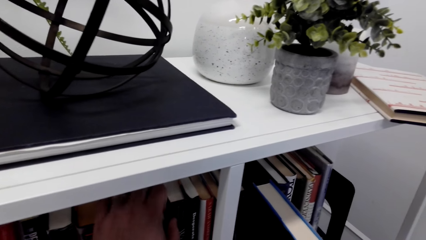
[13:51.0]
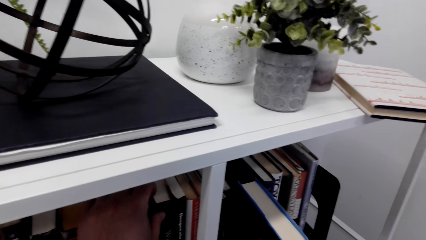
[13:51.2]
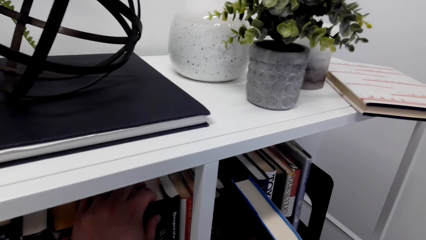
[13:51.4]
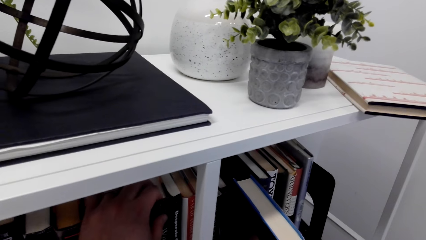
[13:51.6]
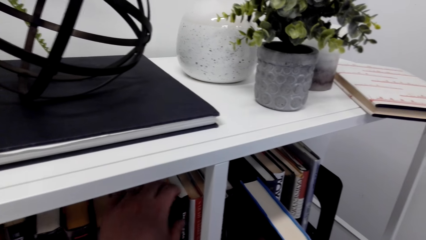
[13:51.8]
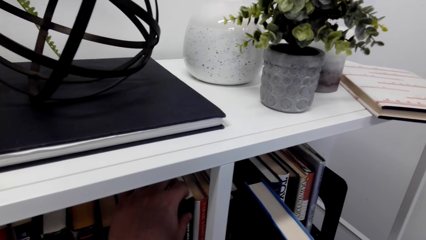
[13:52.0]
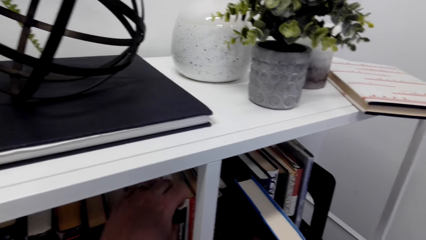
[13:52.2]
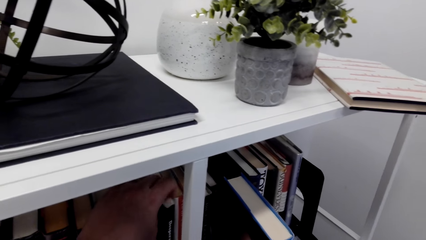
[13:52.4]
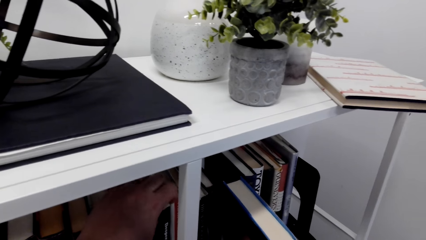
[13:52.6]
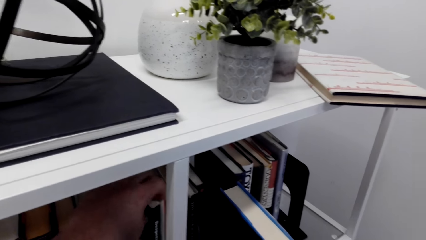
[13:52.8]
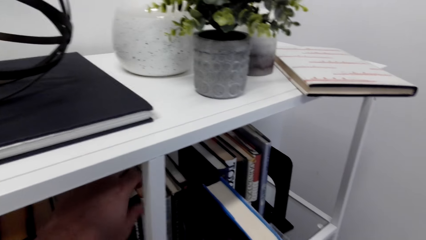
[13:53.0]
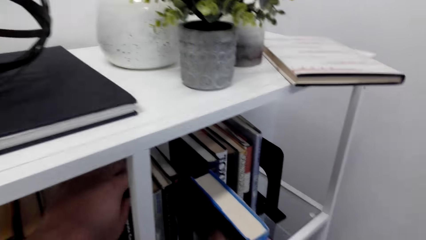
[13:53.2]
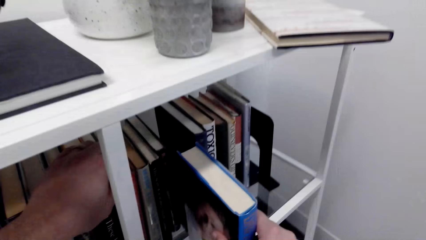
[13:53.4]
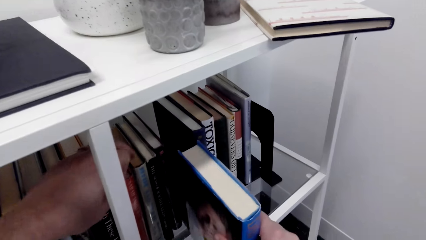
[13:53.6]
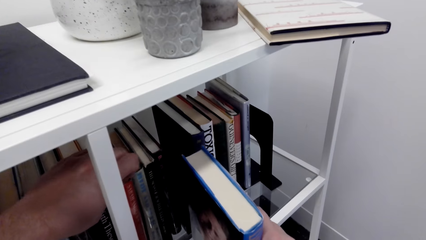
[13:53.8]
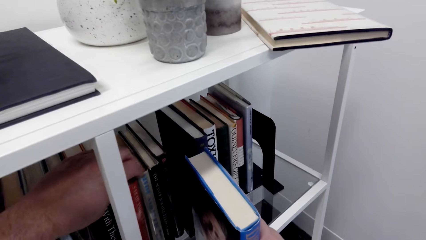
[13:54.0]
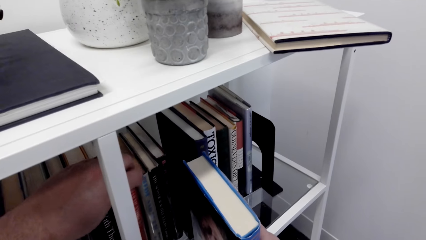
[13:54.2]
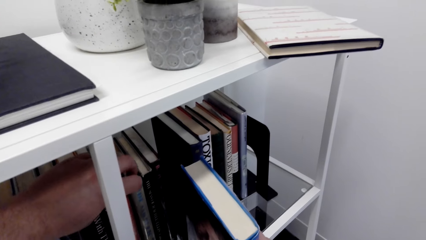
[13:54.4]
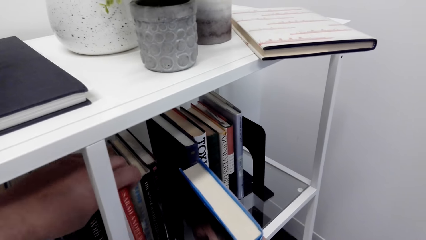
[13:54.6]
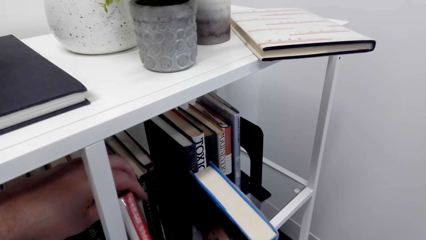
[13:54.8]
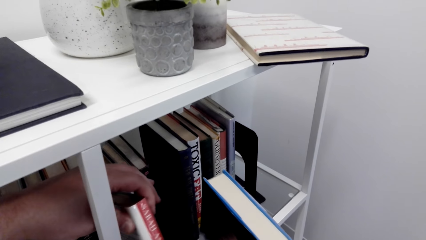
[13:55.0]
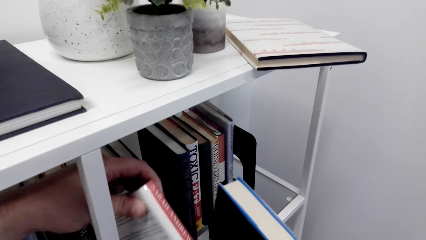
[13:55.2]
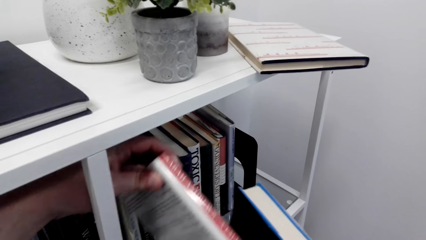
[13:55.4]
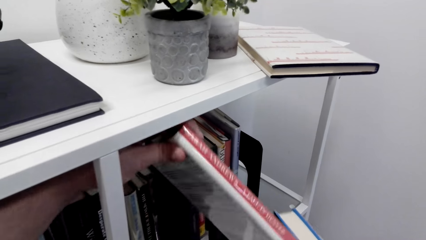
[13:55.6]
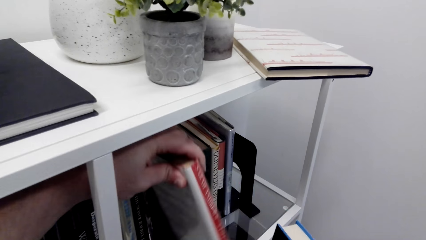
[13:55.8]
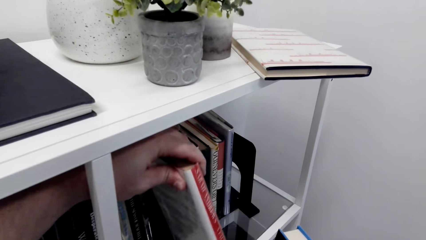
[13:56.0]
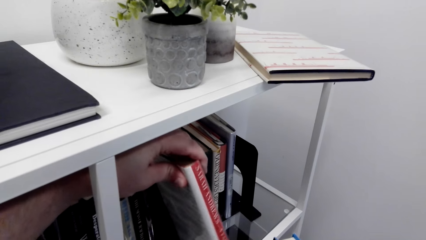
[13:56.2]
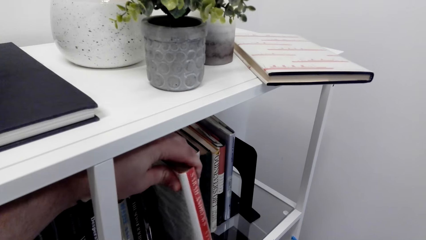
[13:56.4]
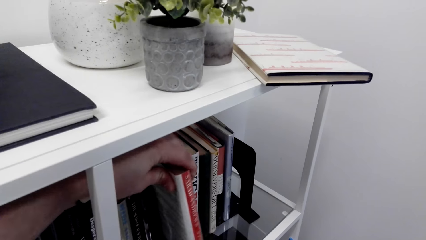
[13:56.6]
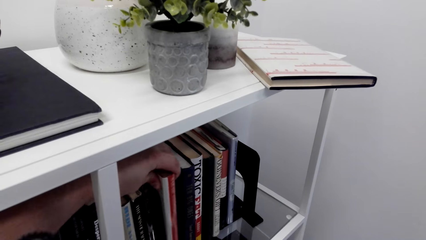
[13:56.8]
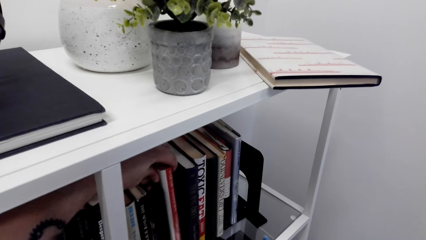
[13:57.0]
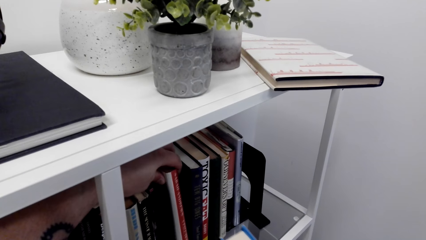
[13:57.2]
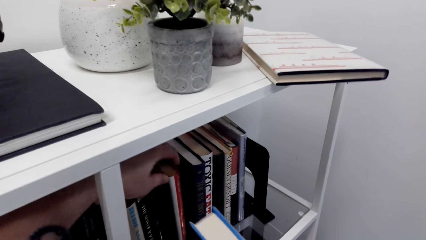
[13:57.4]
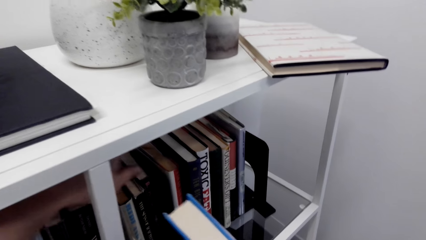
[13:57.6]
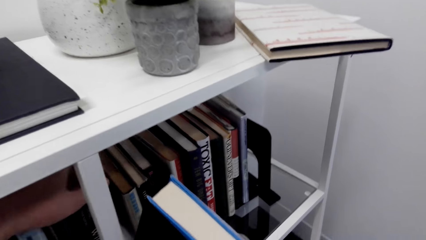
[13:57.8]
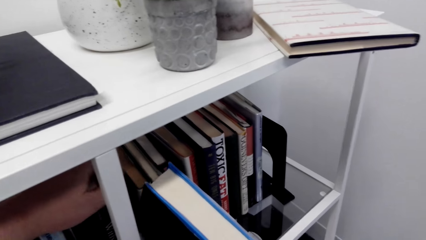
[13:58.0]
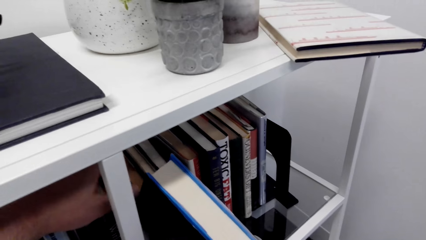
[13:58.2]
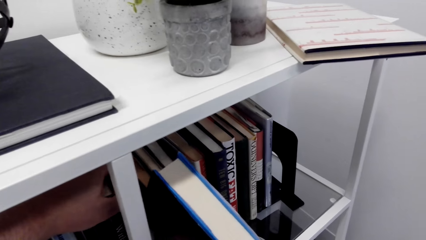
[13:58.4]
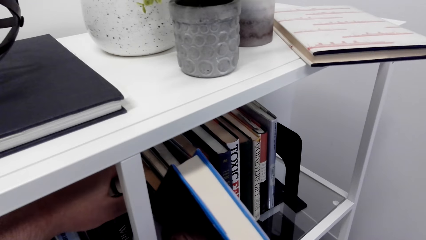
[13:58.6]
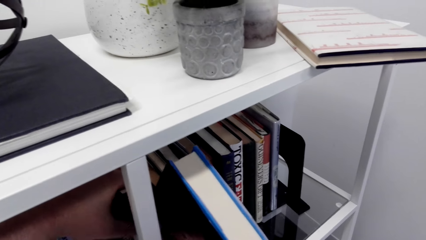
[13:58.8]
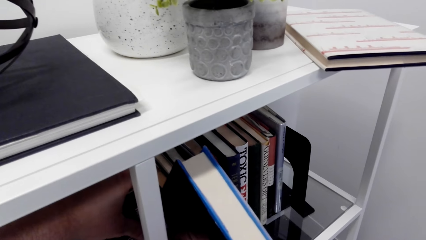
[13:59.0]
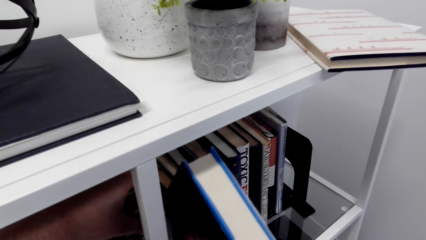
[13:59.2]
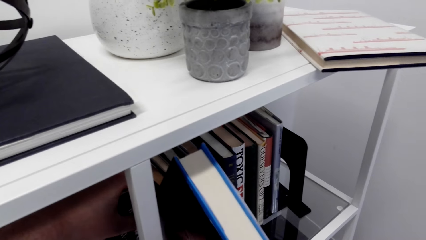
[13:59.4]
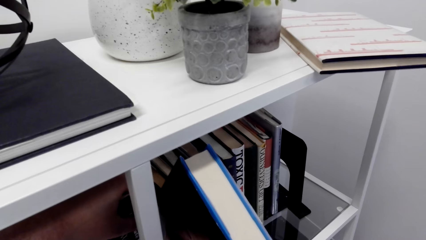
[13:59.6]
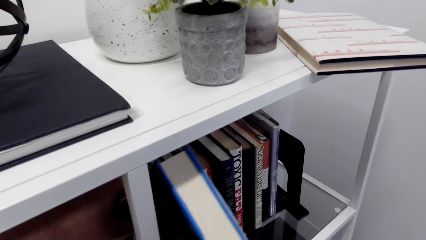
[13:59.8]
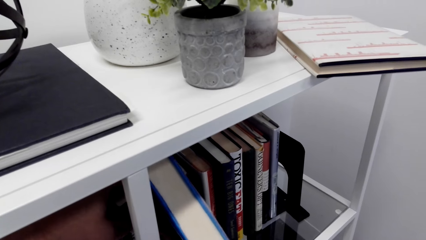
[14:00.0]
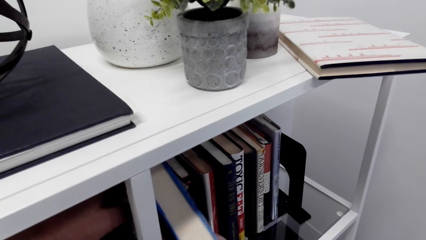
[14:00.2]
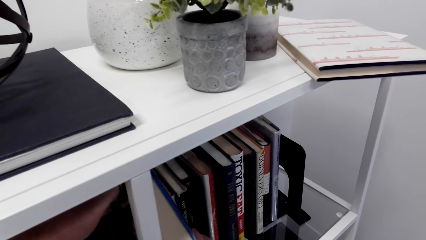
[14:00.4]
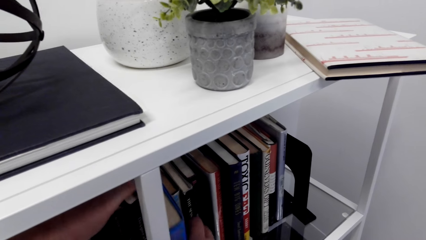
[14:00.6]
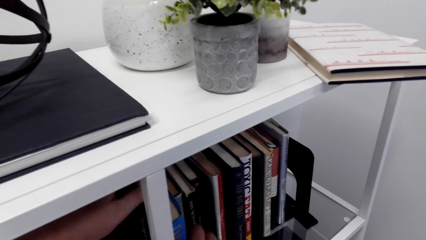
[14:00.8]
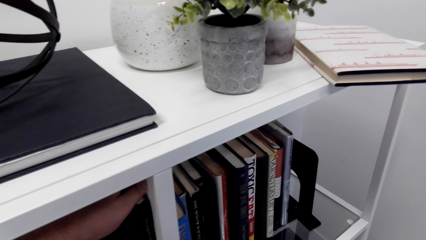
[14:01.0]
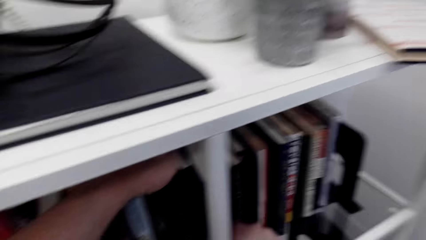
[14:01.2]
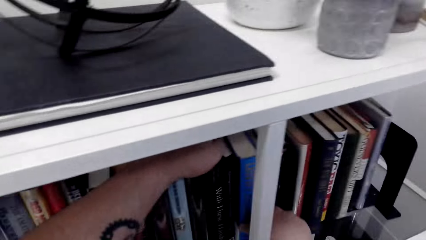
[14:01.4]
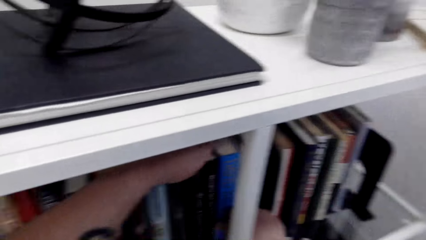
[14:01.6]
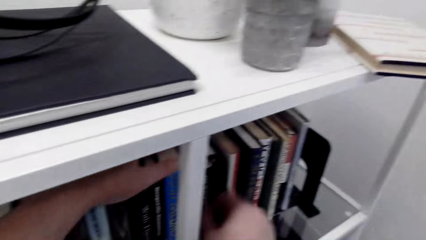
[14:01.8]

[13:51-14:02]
The camera wearer arranges the books on the shelf.

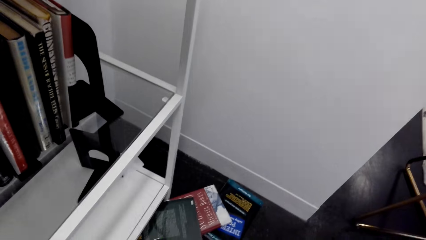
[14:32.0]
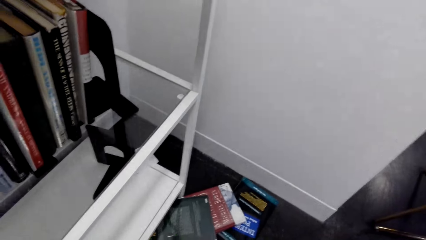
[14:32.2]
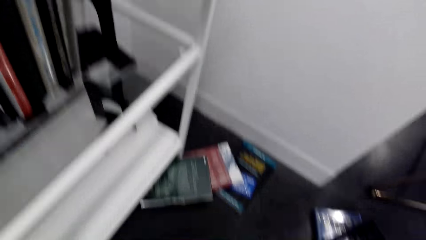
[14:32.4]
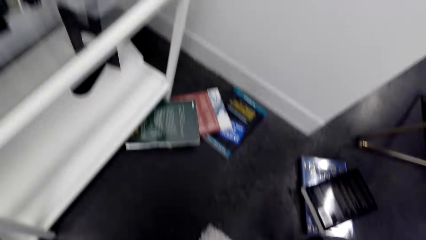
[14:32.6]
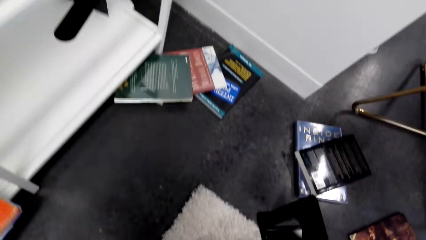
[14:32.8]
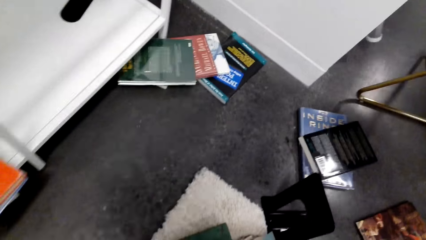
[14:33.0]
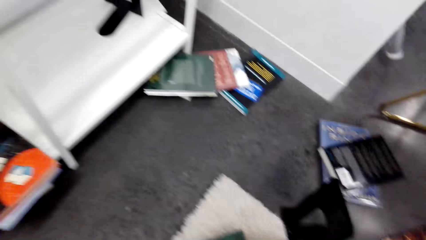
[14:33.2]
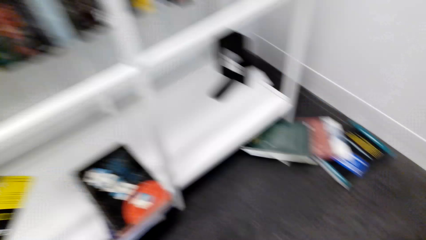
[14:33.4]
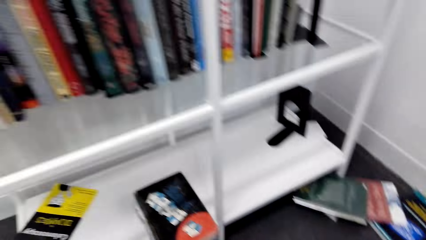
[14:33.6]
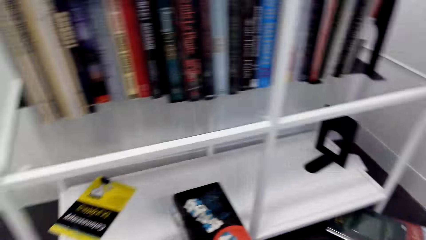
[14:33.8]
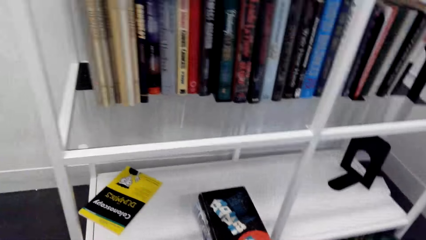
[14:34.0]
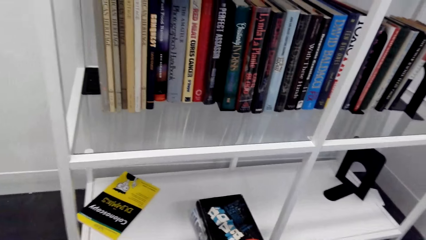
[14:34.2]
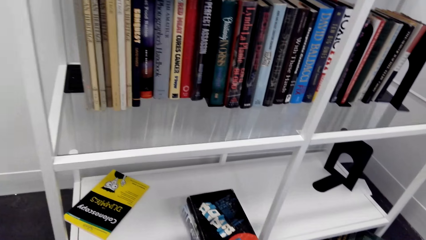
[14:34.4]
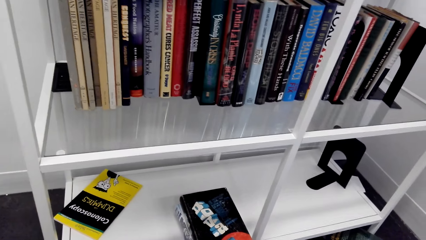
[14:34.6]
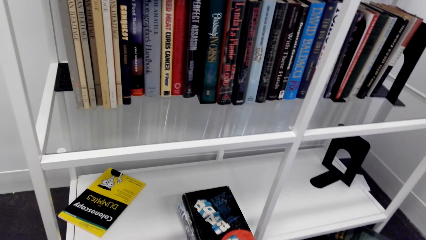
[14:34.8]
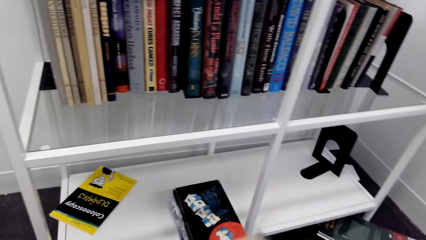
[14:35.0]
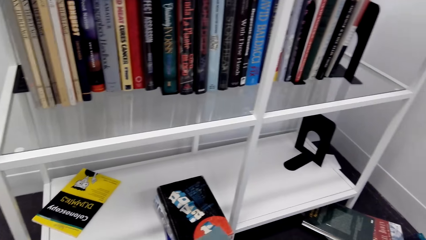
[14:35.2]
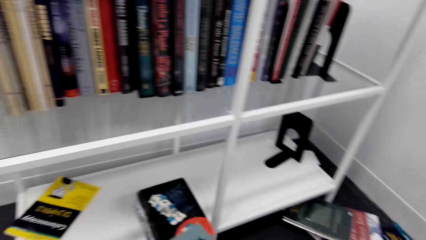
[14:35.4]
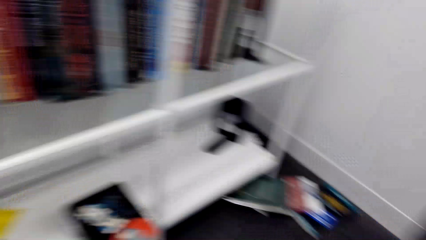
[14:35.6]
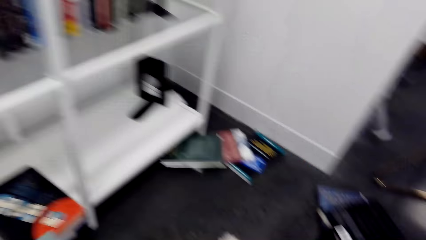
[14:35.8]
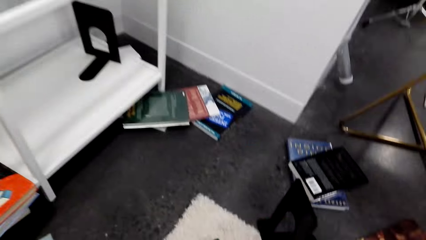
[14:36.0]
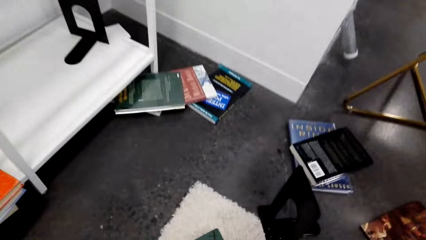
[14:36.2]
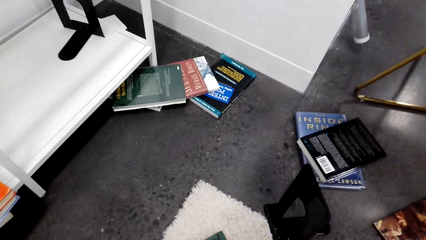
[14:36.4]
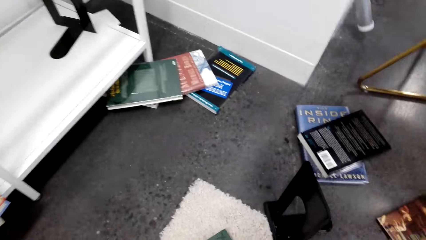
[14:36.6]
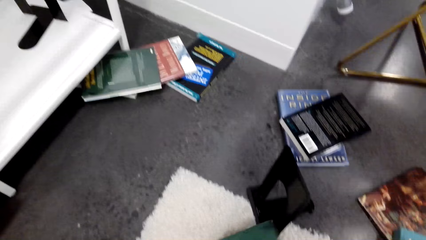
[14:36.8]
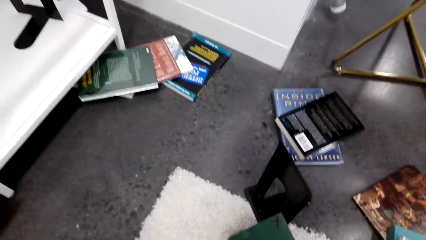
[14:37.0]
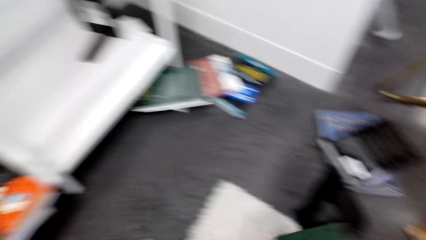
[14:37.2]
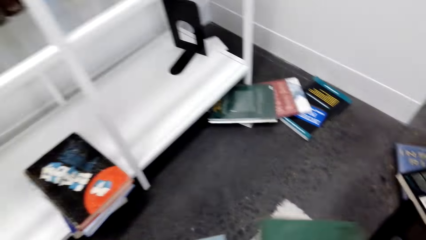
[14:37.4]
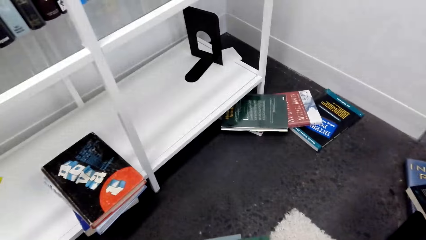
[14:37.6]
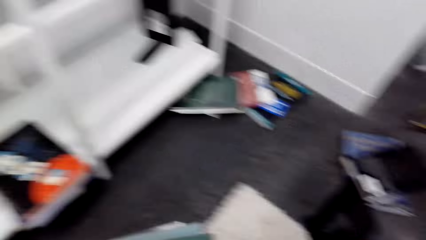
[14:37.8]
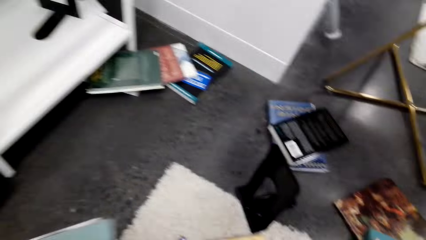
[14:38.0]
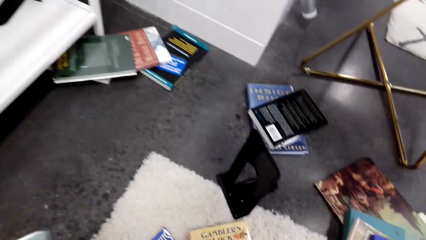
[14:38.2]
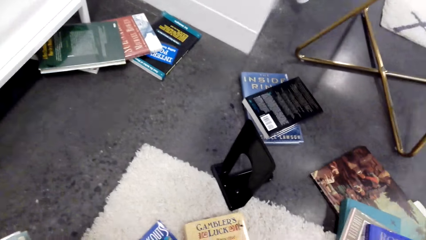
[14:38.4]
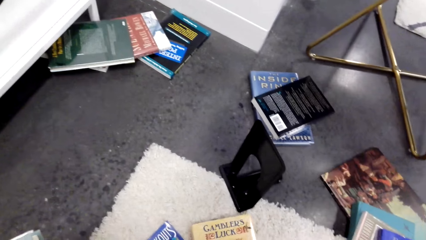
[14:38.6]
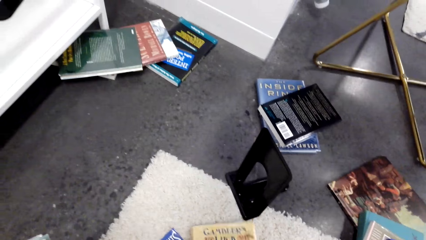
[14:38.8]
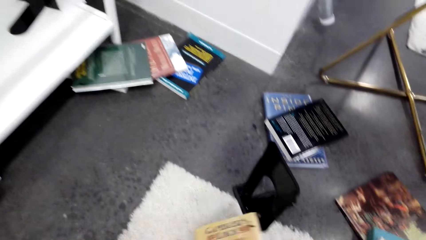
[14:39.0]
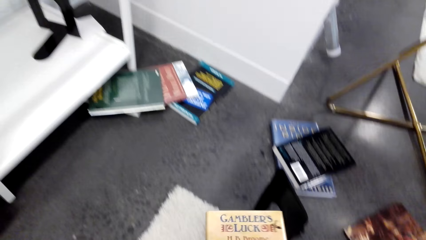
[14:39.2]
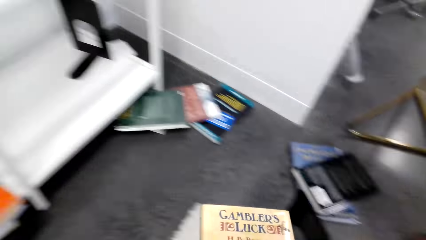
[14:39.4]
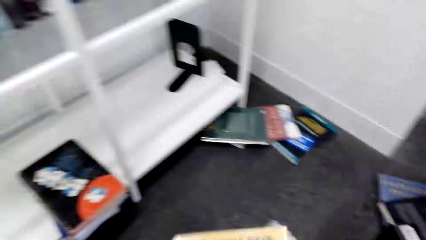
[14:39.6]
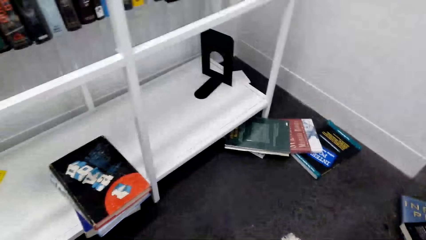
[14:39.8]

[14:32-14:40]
The camera wearer picks up books from the floor. They grab a book.
